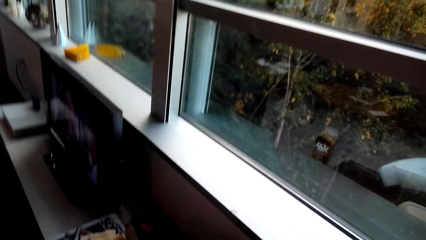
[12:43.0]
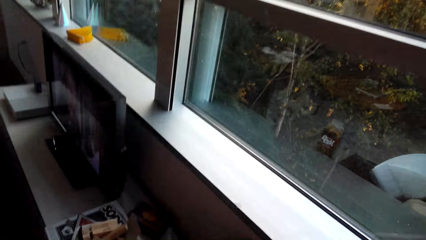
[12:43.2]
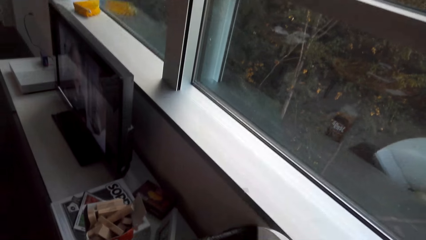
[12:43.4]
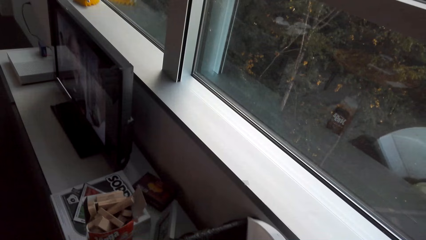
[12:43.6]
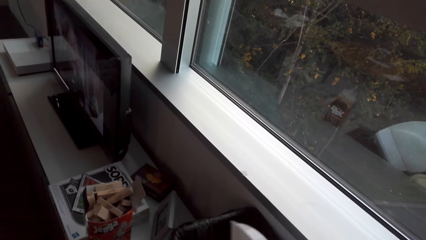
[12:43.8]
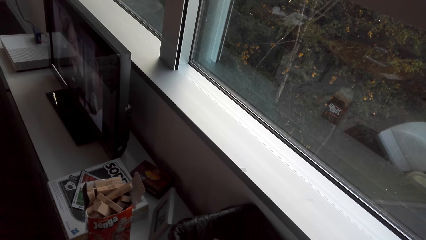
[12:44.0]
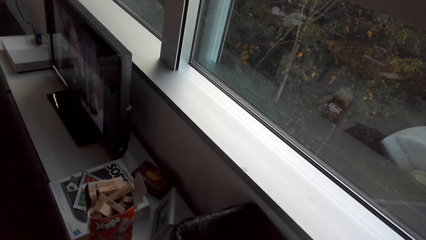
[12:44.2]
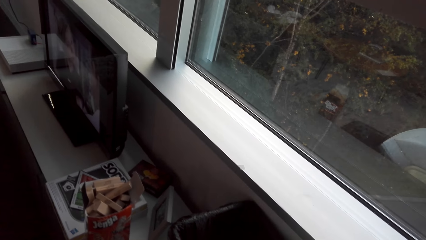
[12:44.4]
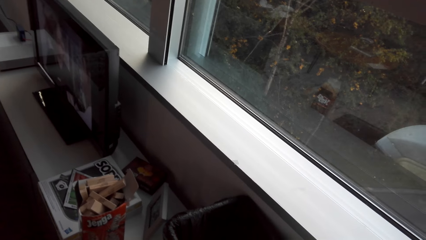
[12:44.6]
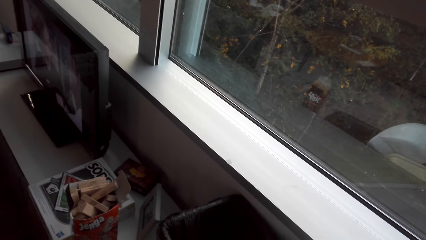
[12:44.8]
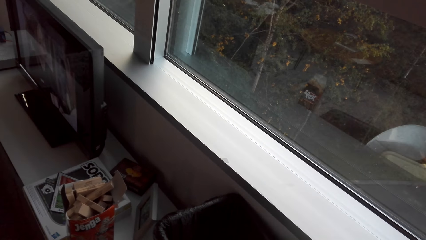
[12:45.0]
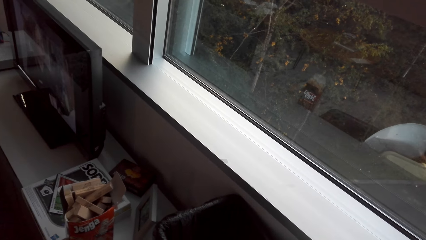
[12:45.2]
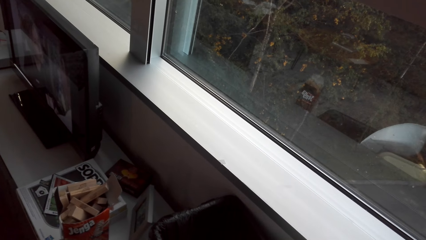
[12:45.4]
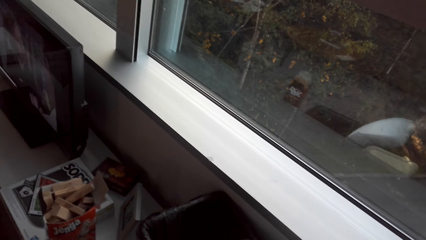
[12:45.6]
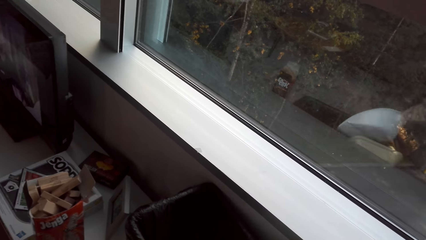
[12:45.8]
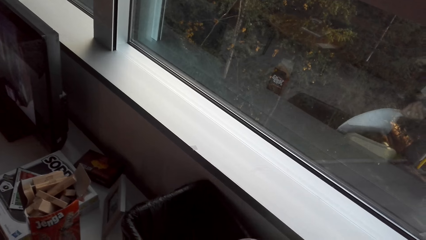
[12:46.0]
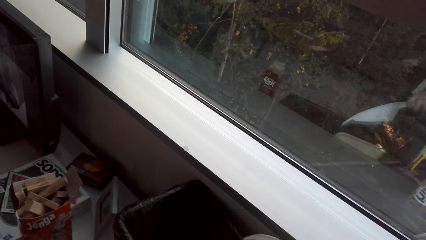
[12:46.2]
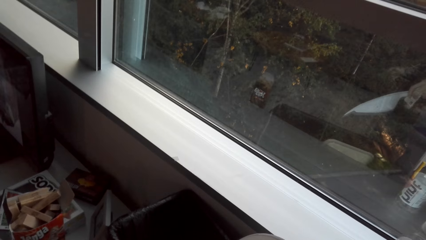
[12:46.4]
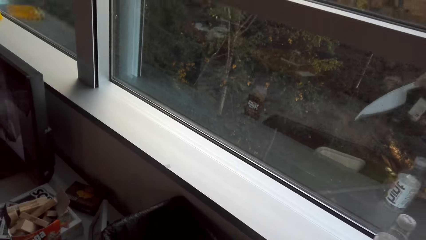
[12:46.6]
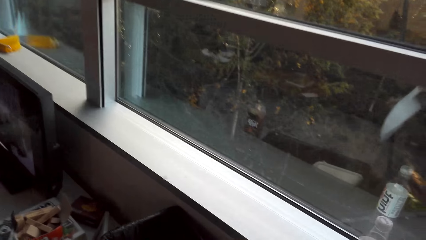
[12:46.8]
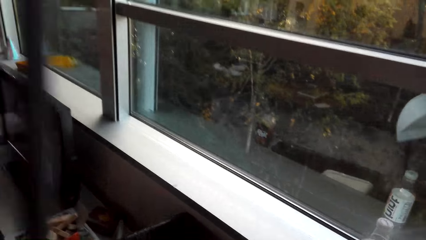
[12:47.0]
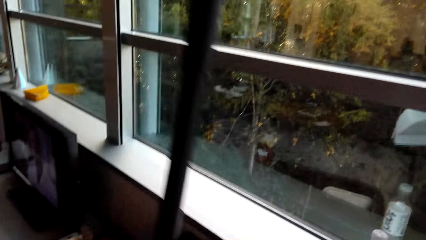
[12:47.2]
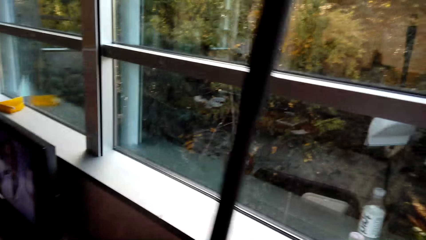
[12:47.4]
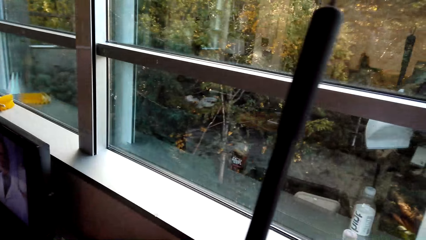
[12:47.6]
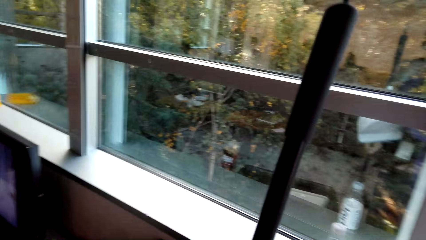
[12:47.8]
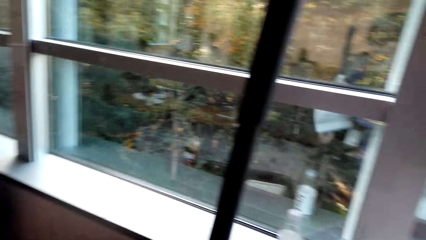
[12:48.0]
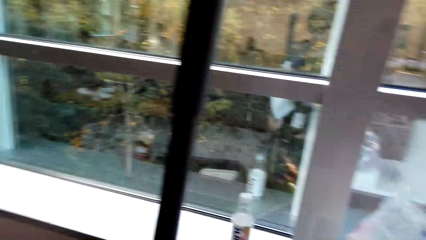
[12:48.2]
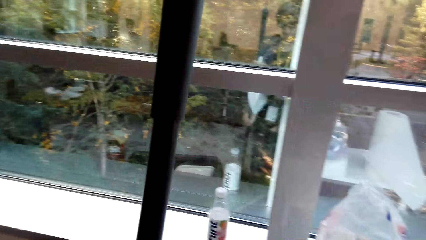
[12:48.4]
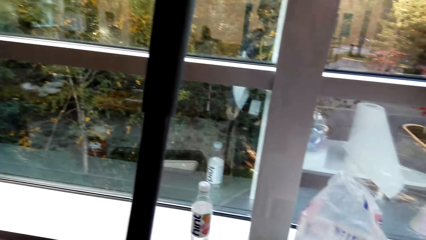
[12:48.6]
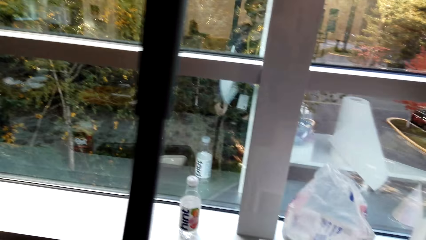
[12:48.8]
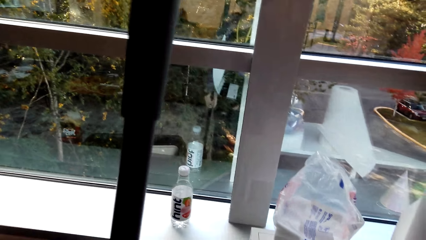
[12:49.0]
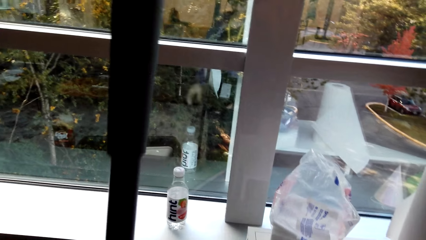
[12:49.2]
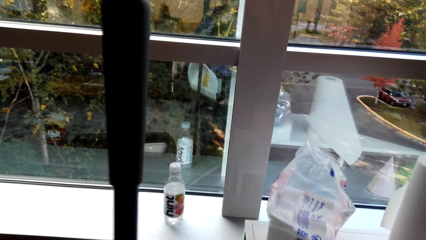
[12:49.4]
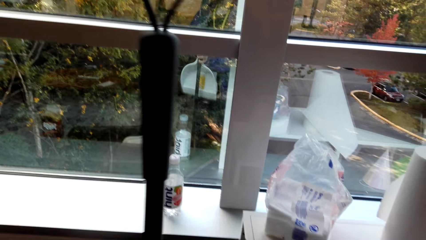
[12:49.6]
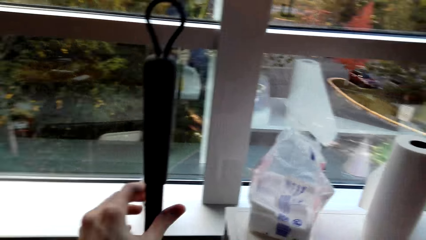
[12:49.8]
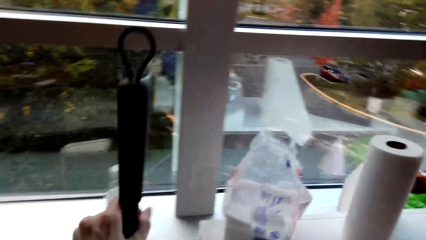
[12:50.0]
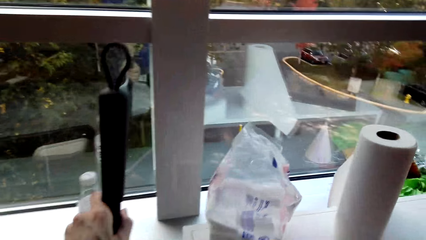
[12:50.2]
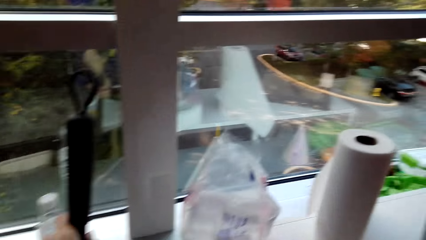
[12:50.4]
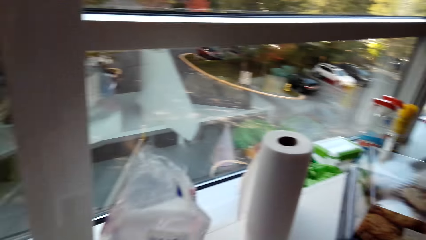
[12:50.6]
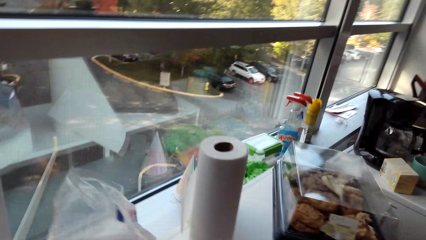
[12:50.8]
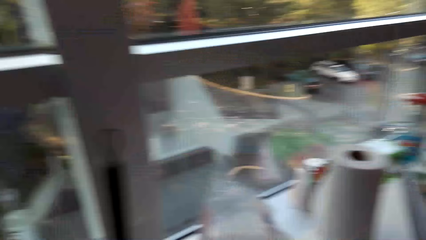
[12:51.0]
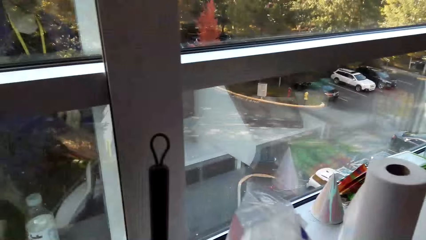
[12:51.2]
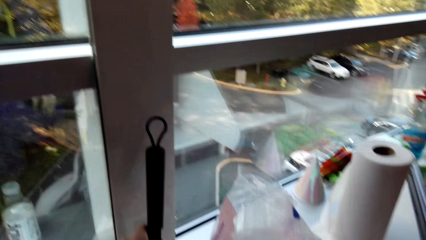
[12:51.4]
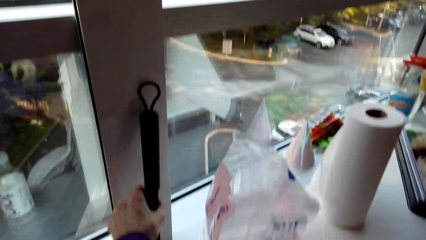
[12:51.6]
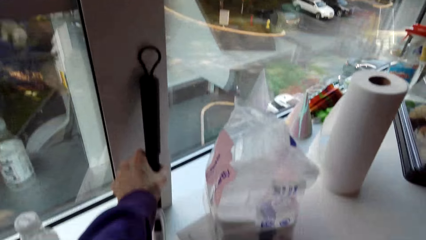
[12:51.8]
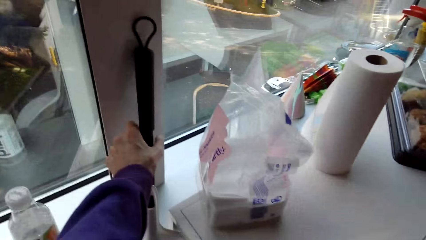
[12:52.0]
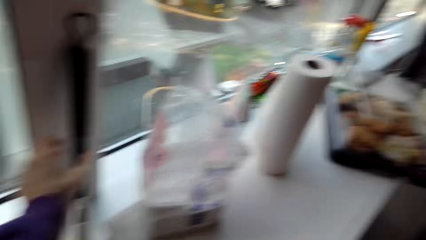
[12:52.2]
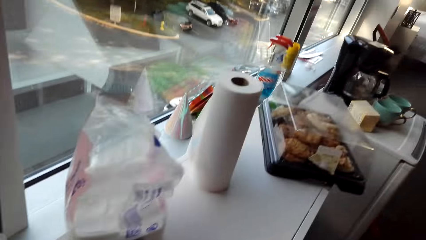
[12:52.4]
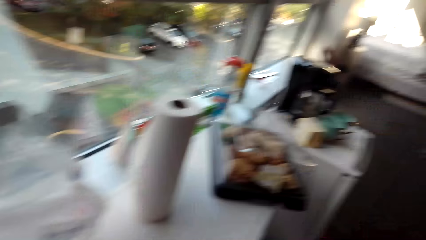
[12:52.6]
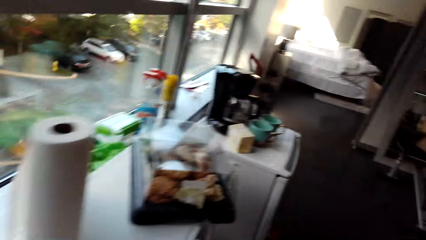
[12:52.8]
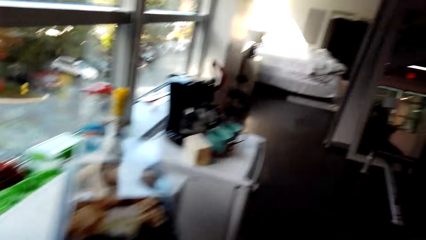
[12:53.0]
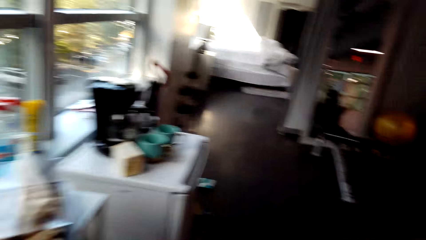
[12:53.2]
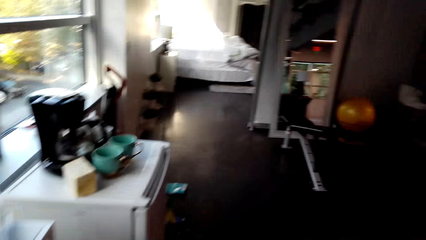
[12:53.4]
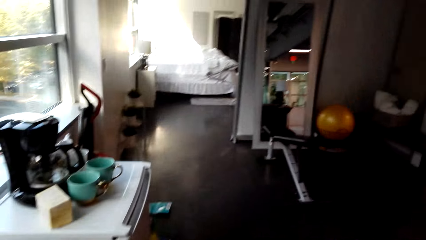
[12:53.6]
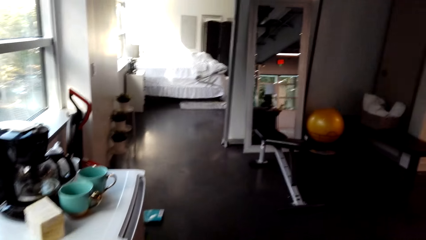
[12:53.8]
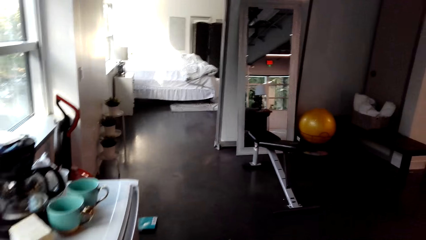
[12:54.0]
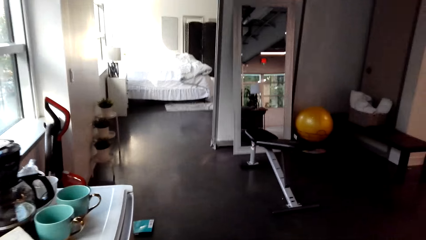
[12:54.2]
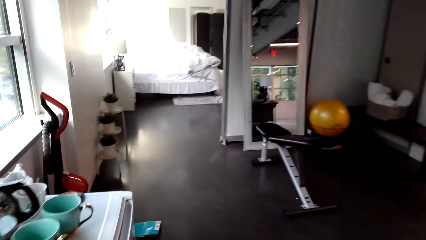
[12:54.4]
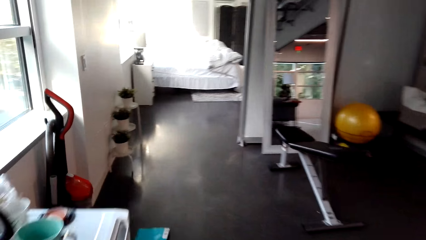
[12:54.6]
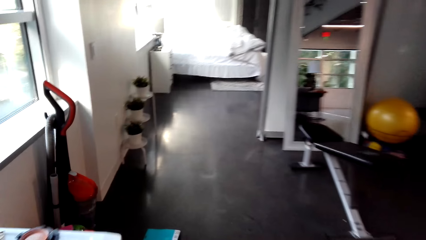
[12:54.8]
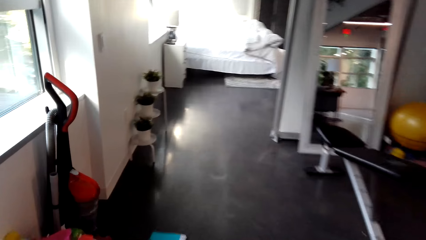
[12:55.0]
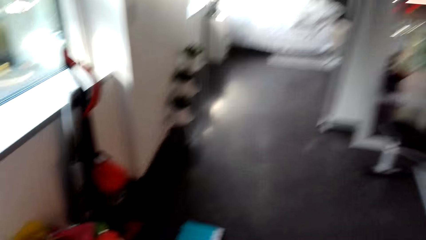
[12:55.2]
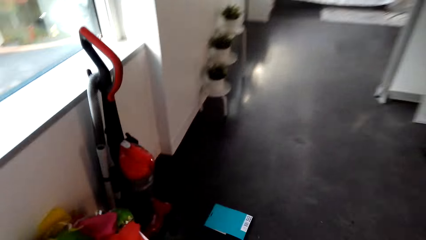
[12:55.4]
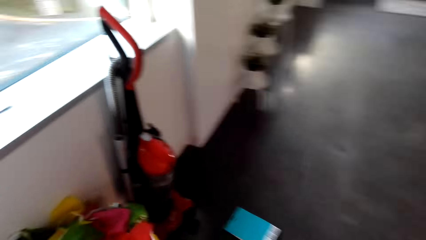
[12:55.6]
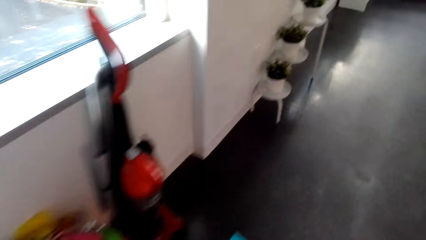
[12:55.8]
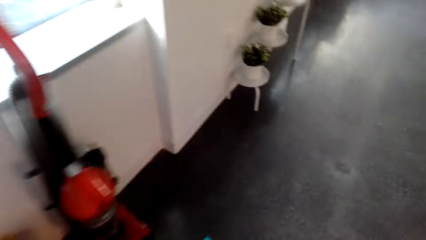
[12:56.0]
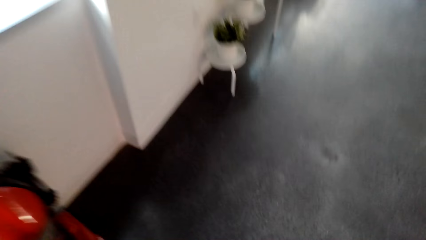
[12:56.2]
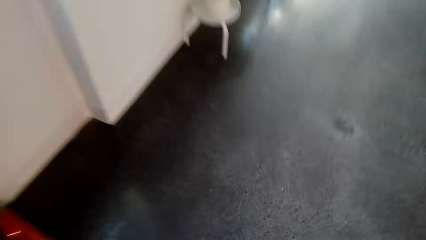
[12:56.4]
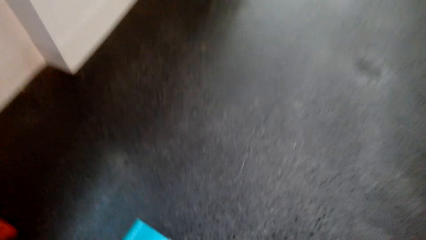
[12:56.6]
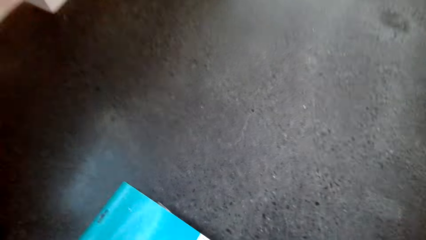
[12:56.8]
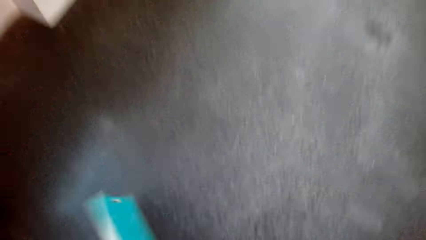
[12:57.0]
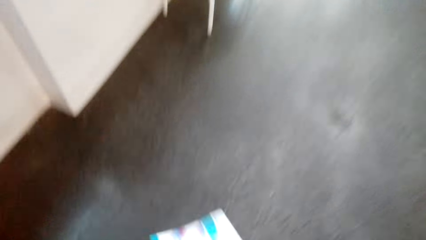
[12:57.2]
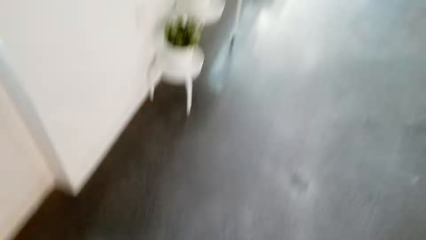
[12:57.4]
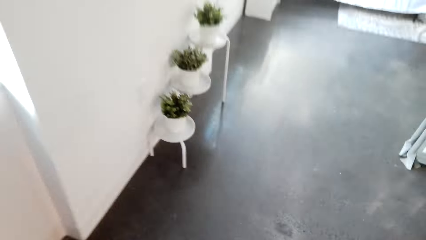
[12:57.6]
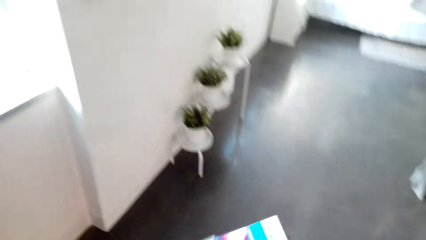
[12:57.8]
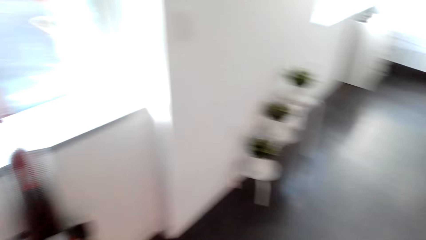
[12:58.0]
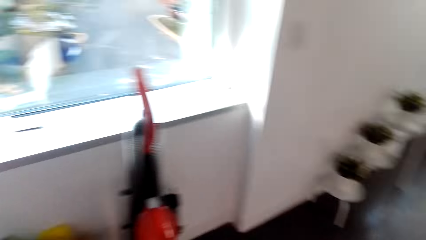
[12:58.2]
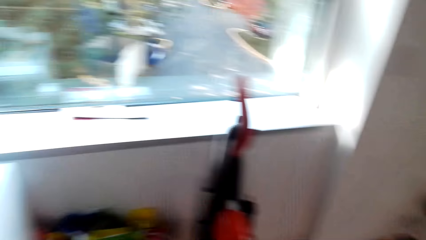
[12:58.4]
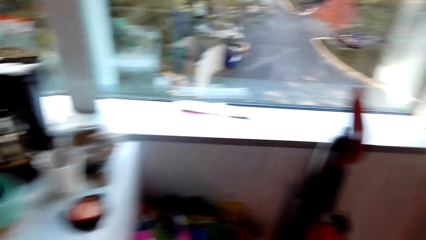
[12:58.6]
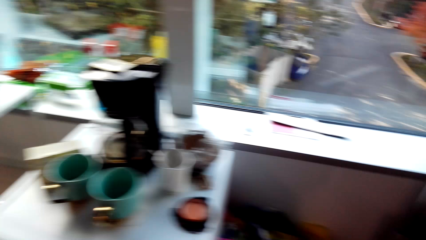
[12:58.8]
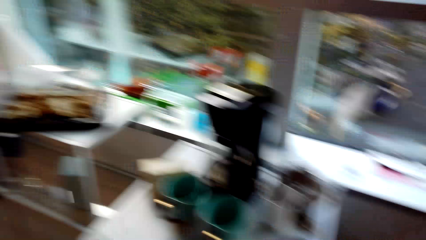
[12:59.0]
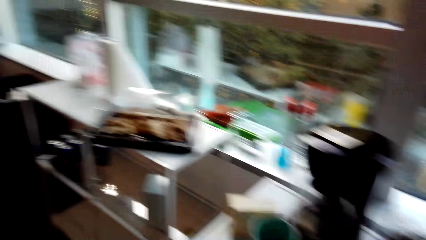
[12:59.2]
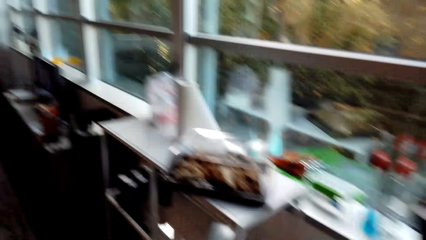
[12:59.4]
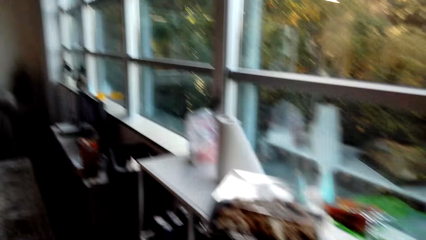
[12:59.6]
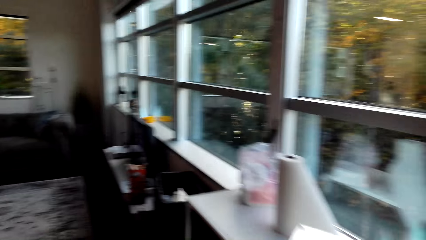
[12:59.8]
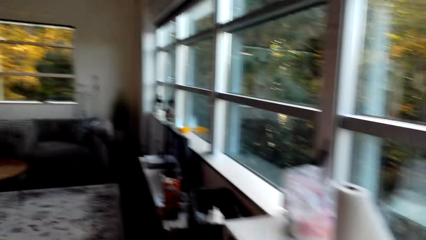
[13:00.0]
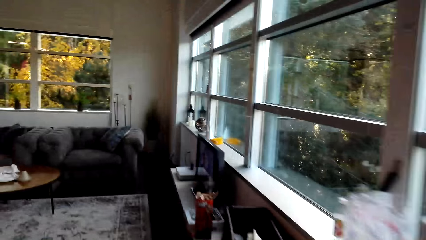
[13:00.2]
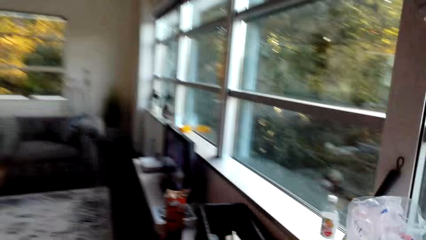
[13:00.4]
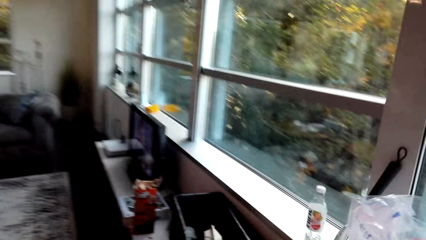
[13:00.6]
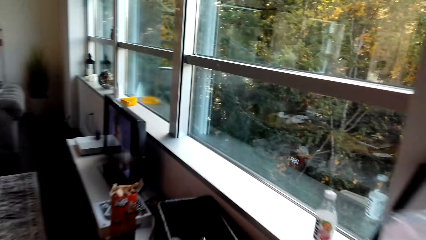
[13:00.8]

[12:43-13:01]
The camera wearer pours trash into the dustpan. They look outside through the window. They tap the dustpan on the dustbin. They put the dustpan on the broom. They put the broom on the wall. They walk in the house. They pick up a box. They walk in the house.
